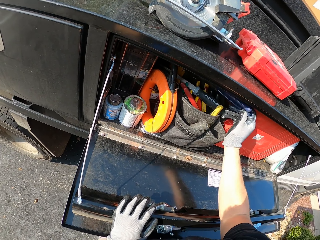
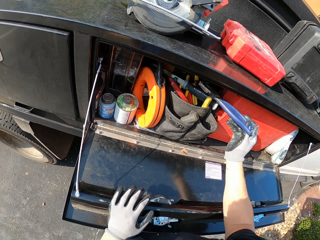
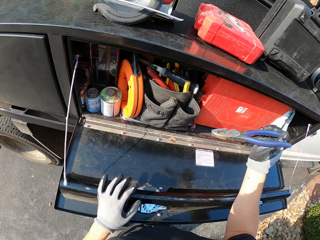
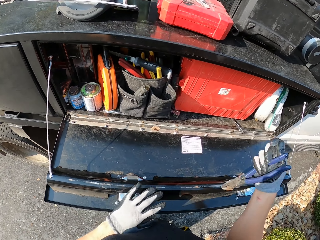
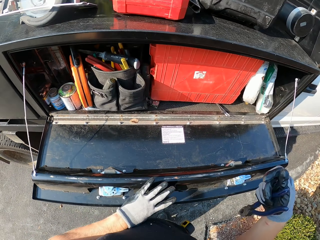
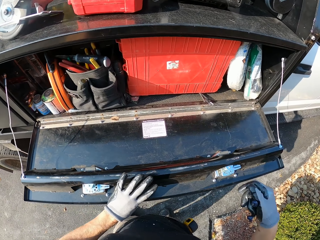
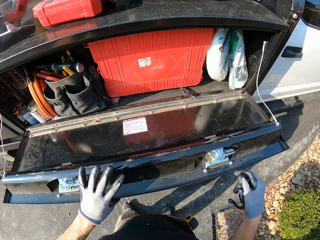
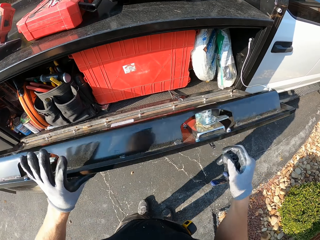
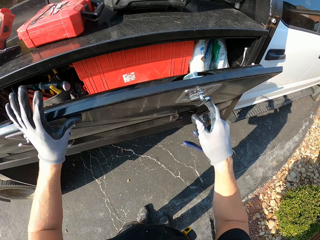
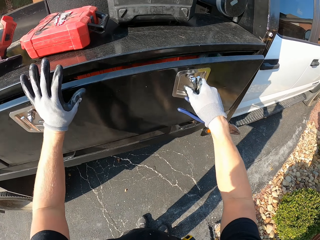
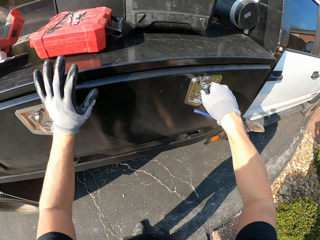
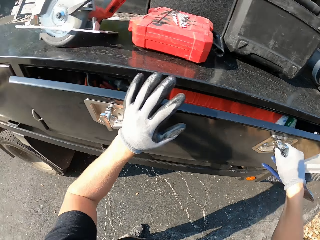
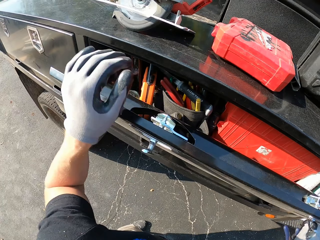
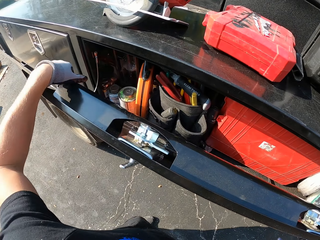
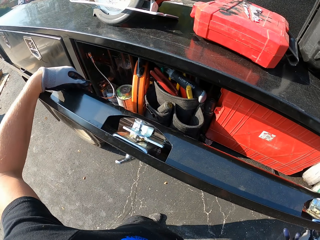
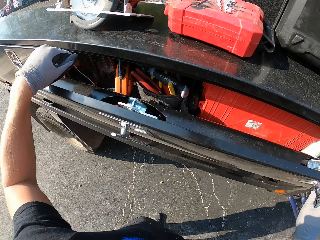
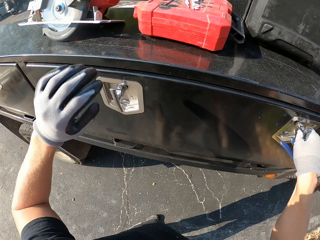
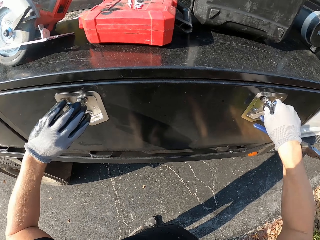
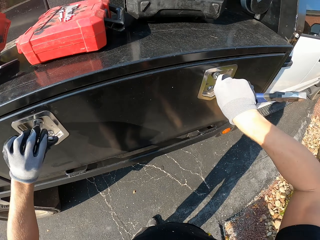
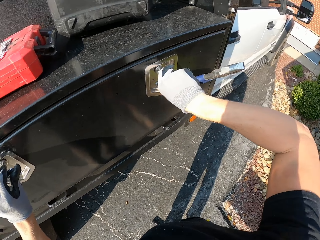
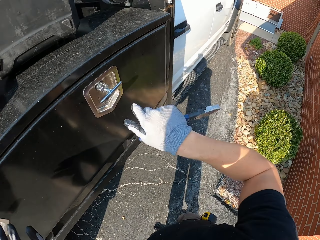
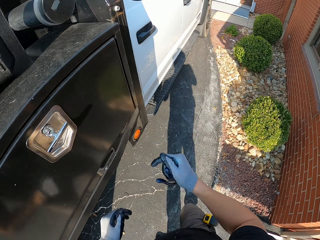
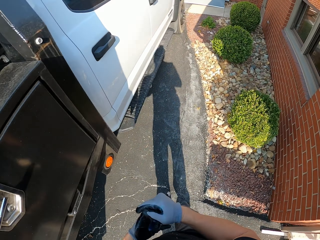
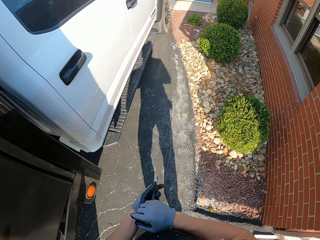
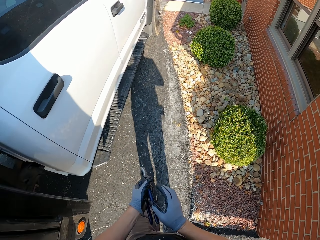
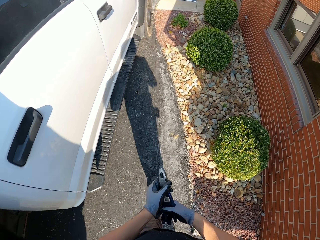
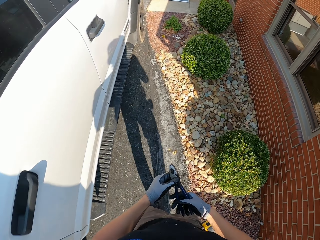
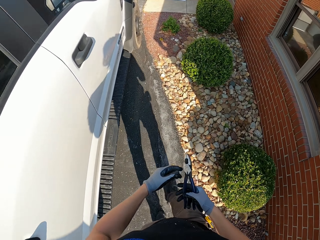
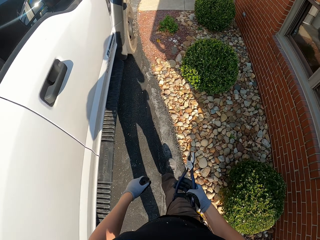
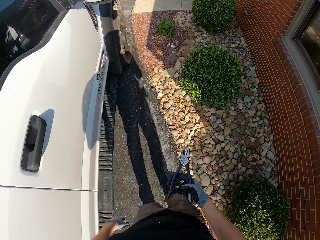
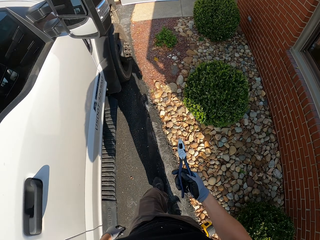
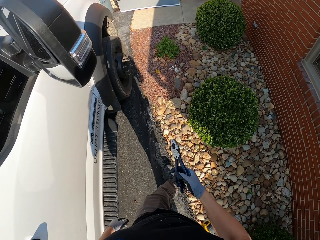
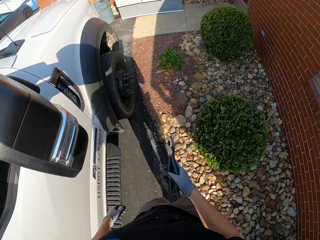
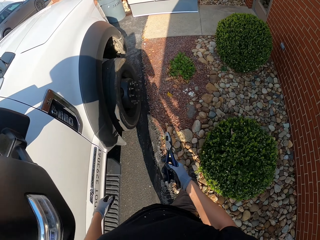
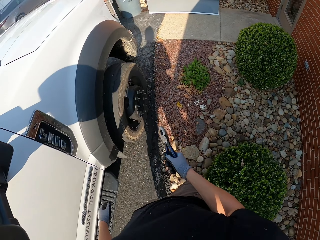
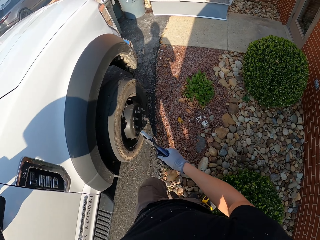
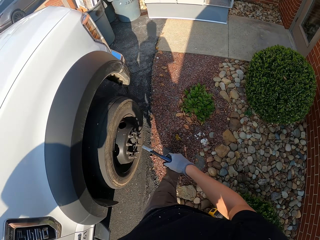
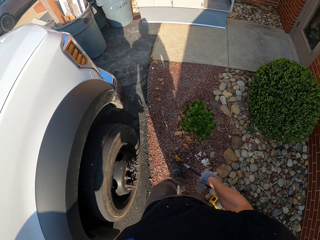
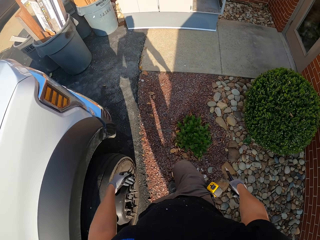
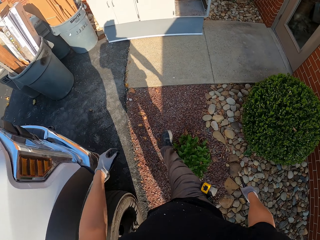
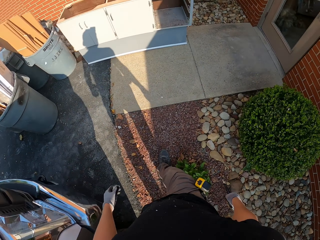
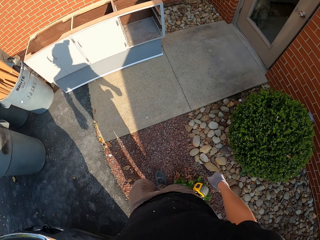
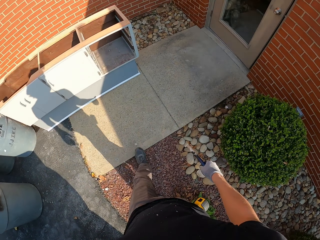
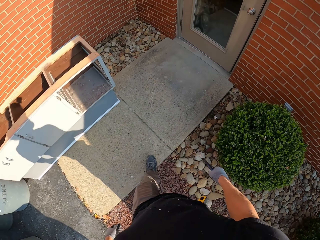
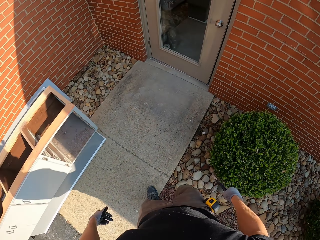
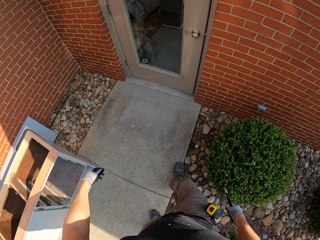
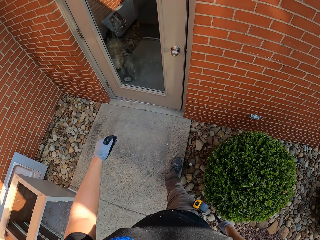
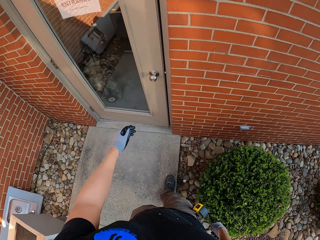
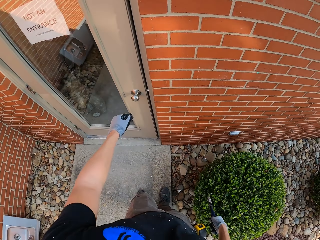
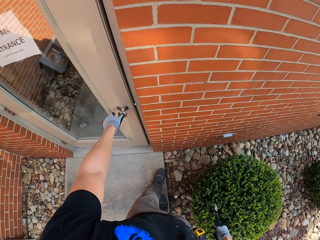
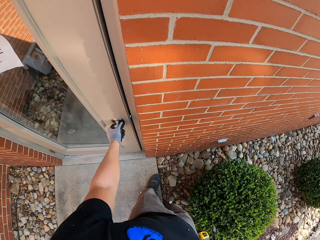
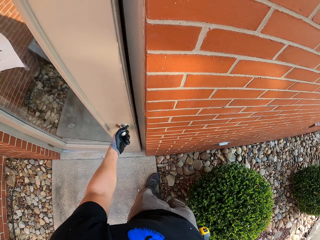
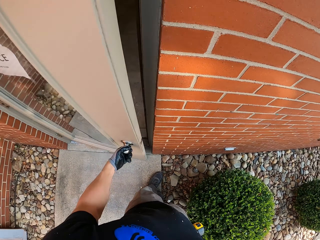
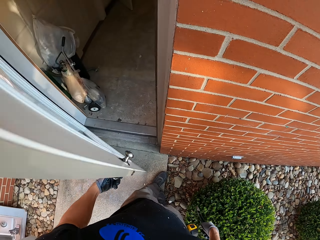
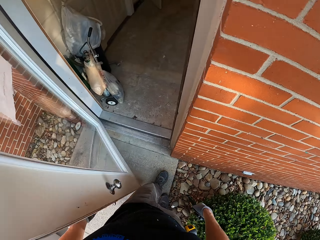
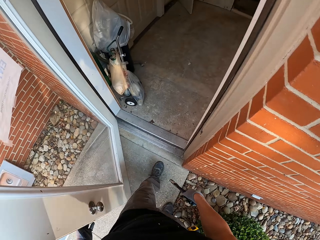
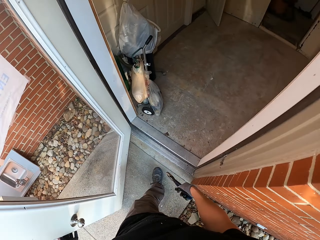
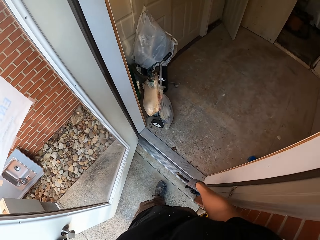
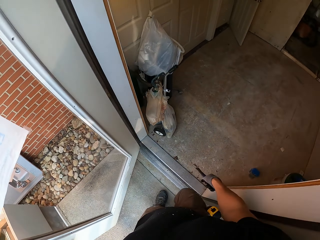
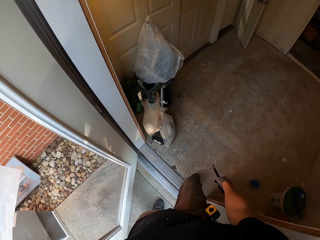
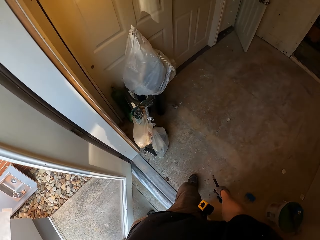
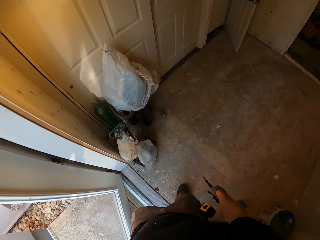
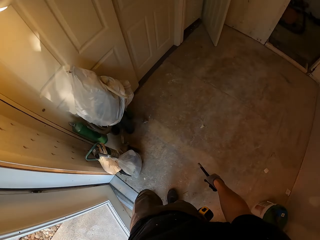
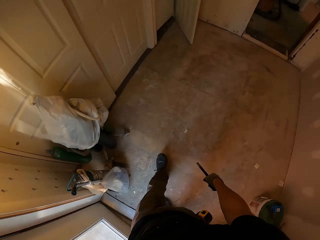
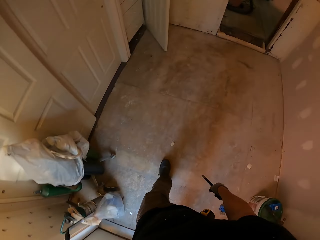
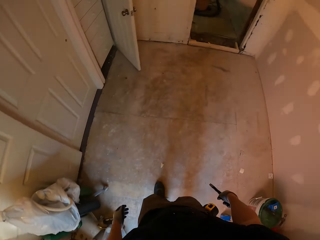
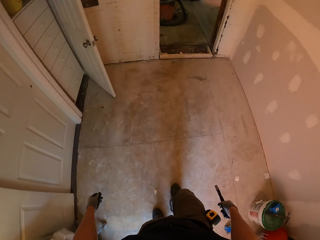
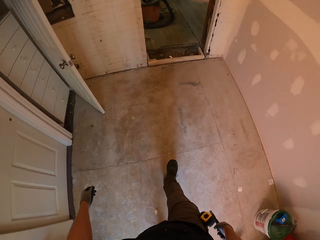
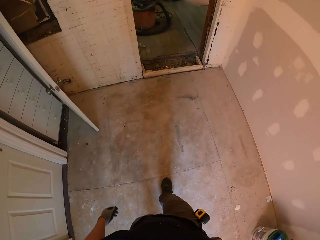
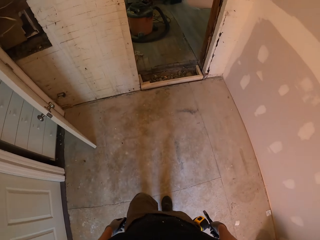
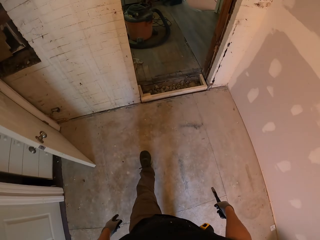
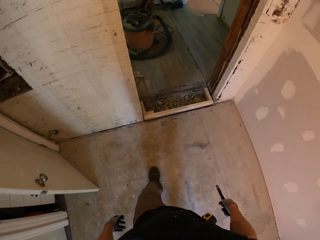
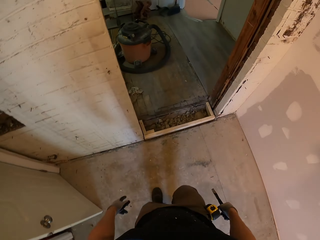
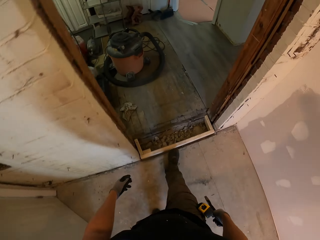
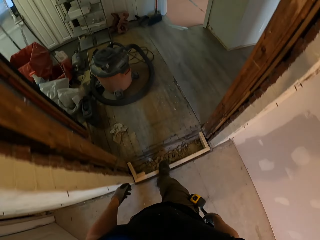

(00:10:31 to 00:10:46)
The camera wearer pulls out pliers. They close the lorry lid or drawer. They hold the pliers with both hands and walk outside. They open the door with the left hand. They walk in the room.

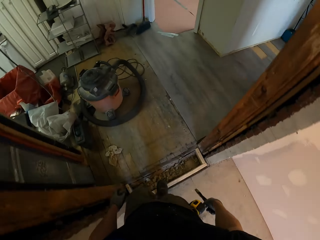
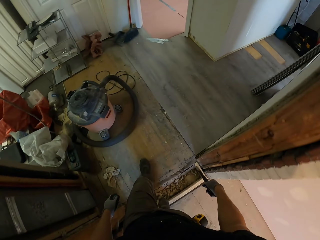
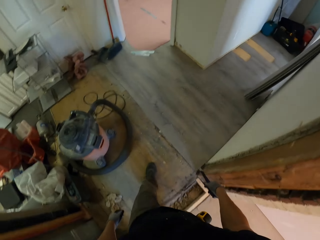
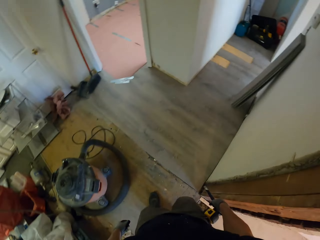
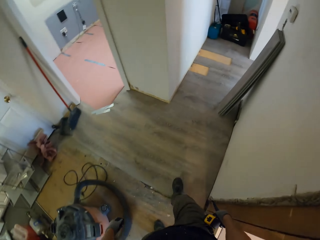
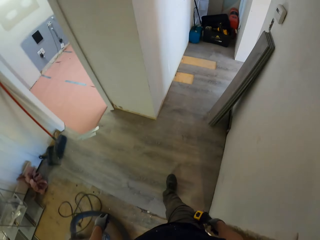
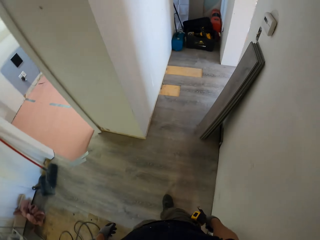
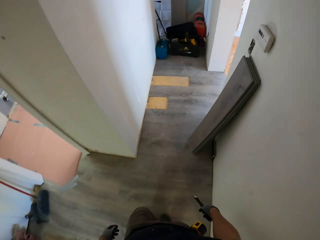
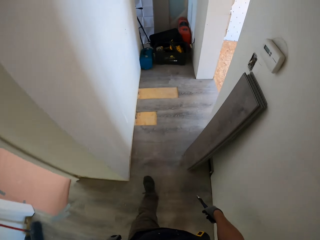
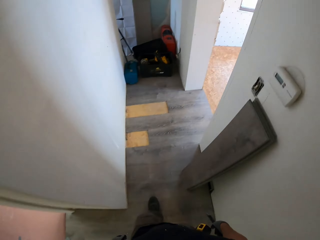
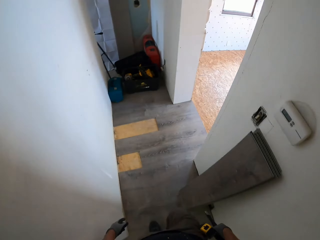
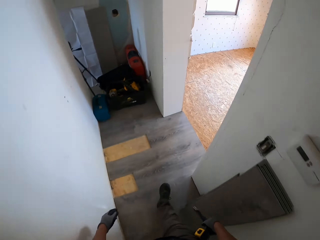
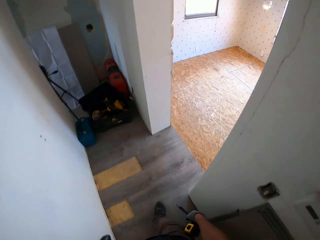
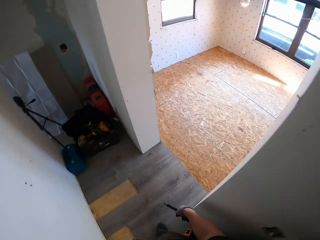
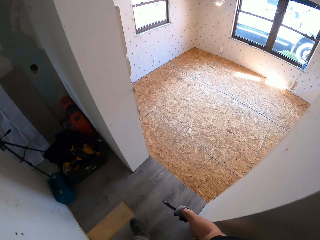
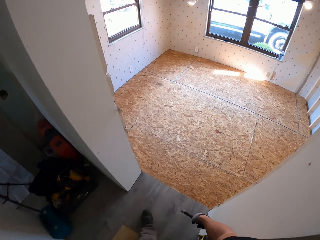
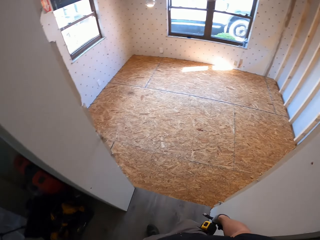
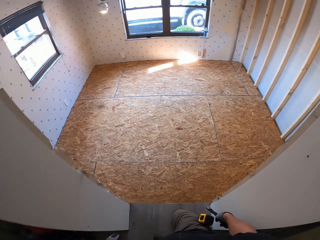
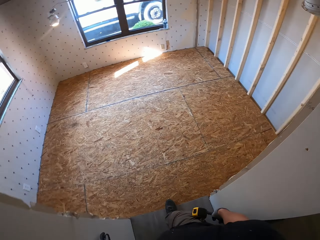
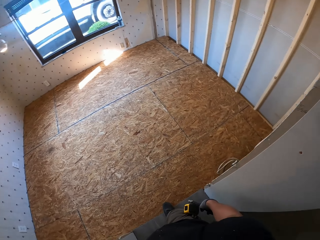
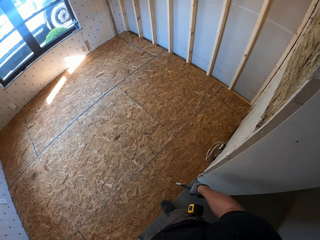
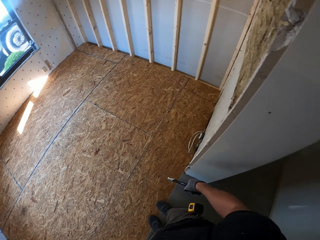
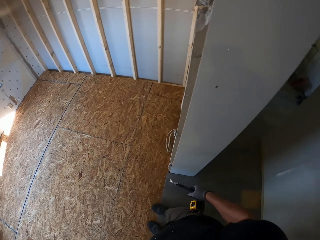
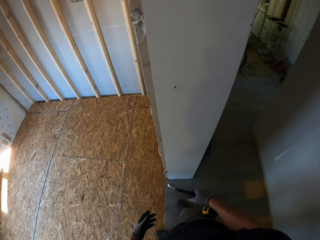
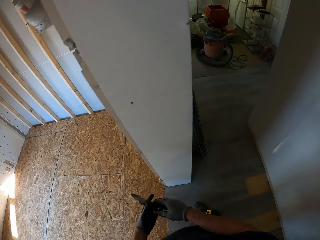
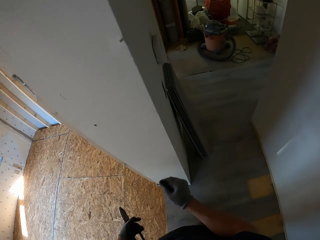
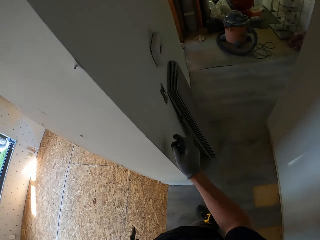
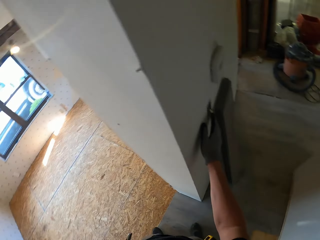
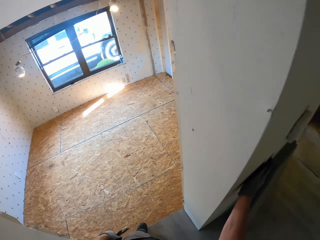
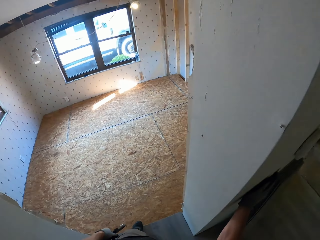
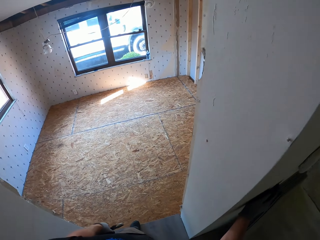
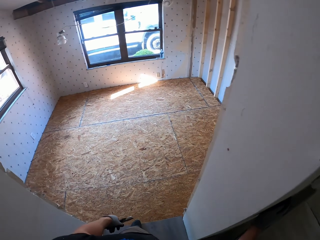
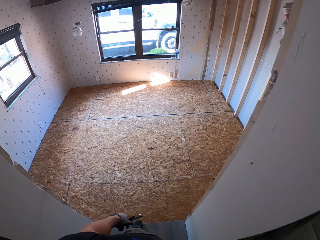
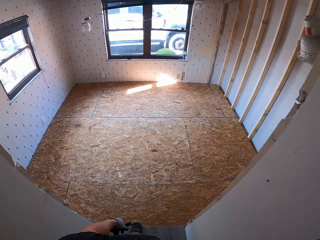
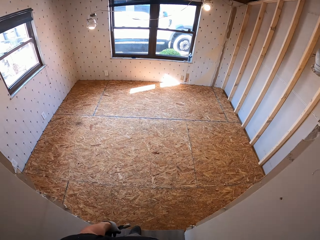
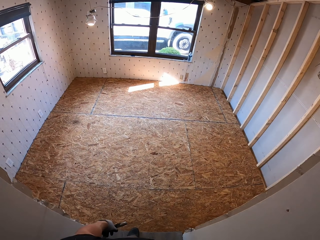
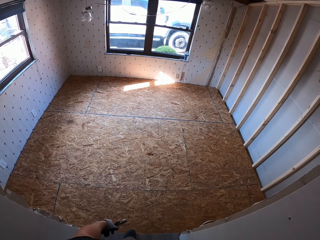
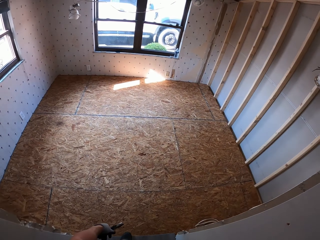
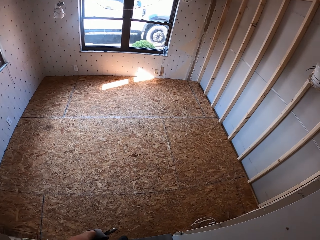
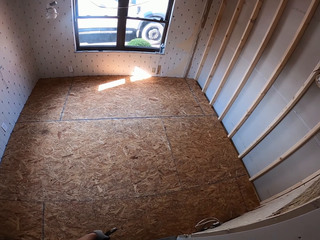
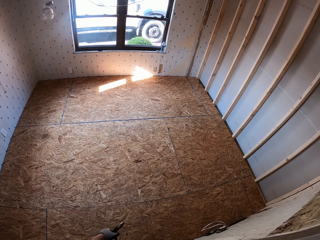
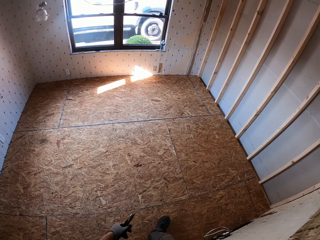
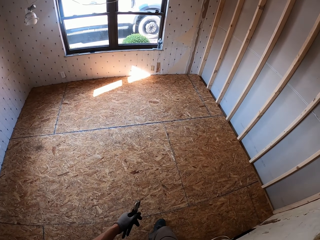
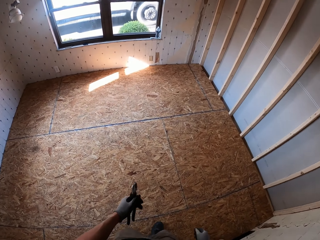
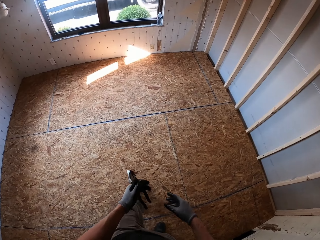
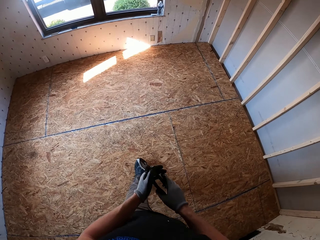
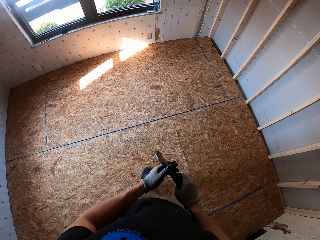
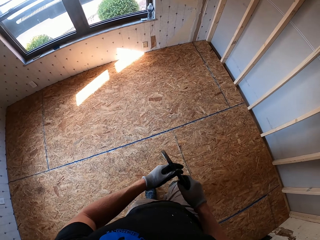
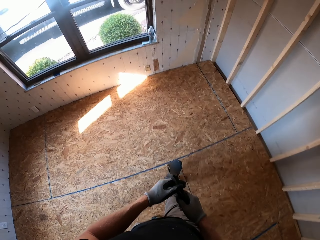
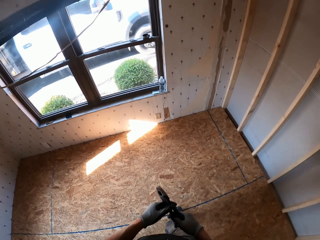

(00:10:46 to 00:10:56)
The camera wearer presses a switch.
